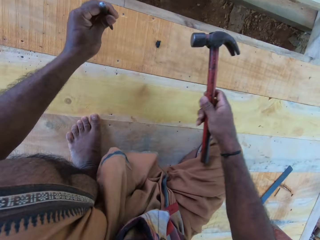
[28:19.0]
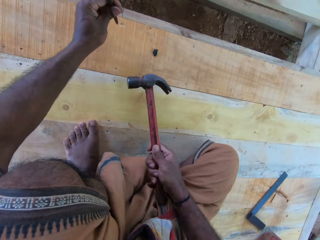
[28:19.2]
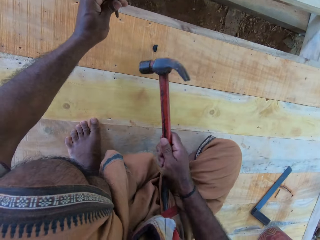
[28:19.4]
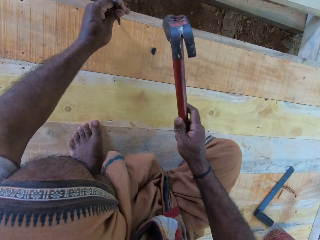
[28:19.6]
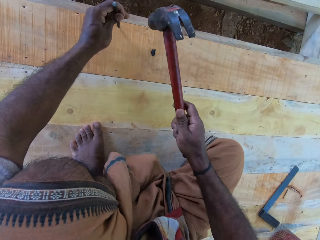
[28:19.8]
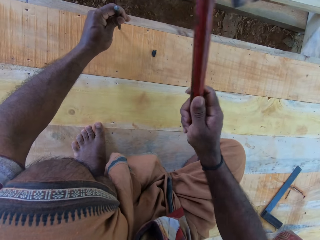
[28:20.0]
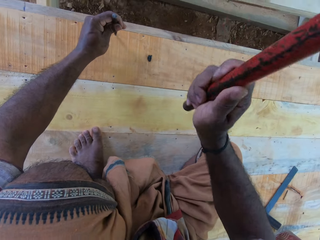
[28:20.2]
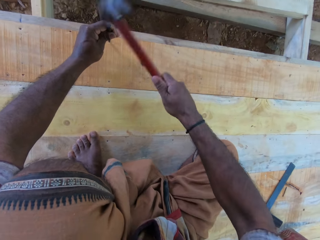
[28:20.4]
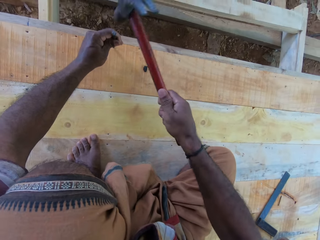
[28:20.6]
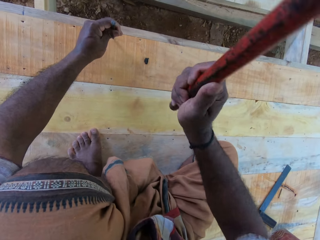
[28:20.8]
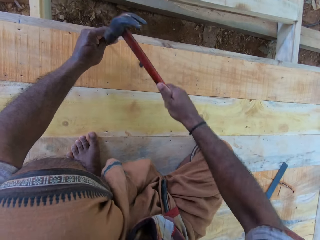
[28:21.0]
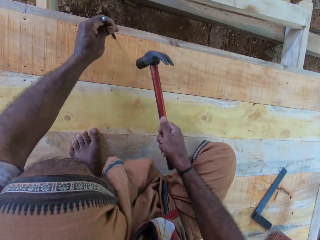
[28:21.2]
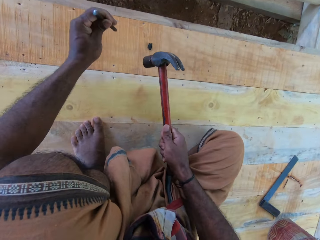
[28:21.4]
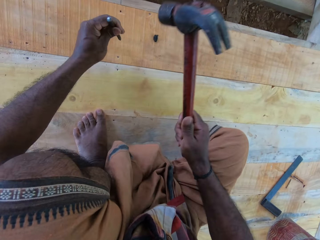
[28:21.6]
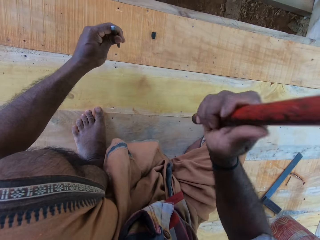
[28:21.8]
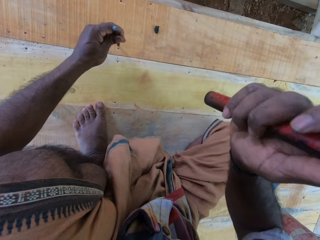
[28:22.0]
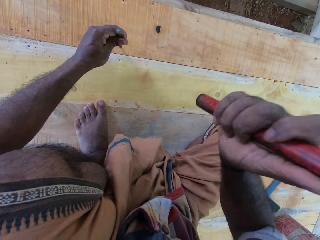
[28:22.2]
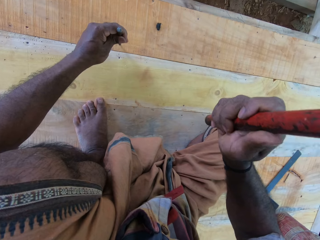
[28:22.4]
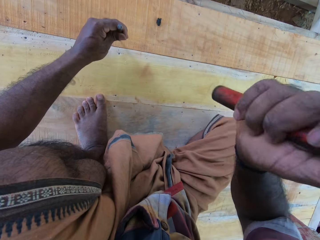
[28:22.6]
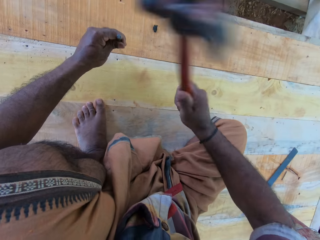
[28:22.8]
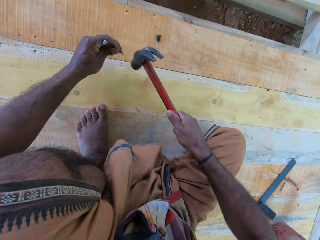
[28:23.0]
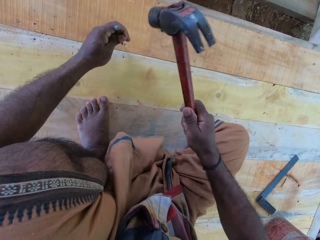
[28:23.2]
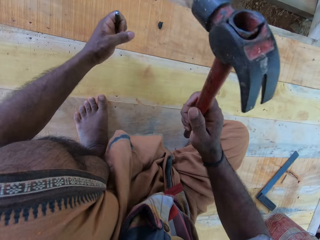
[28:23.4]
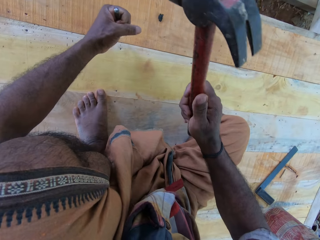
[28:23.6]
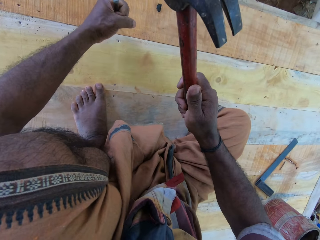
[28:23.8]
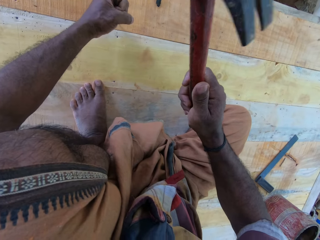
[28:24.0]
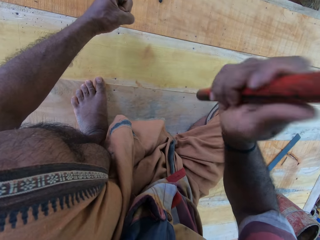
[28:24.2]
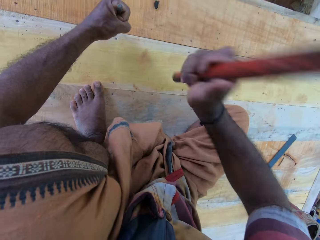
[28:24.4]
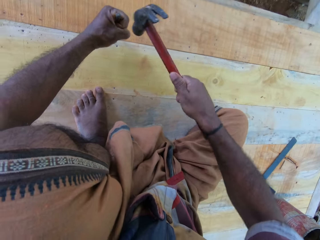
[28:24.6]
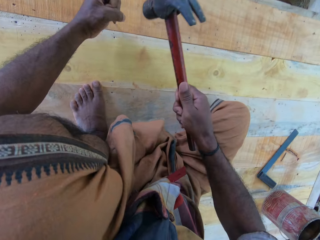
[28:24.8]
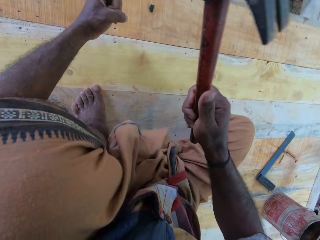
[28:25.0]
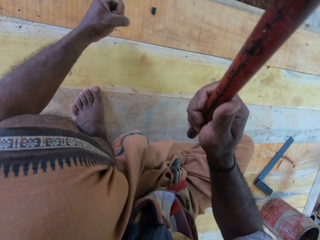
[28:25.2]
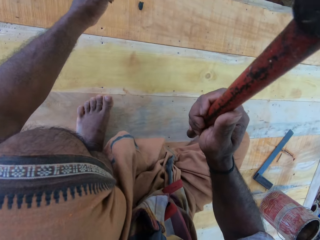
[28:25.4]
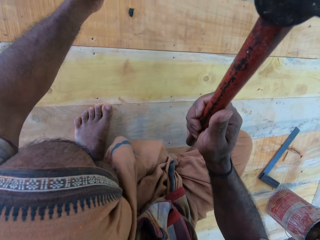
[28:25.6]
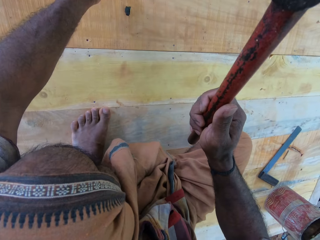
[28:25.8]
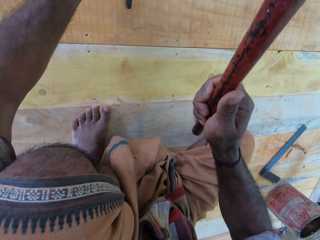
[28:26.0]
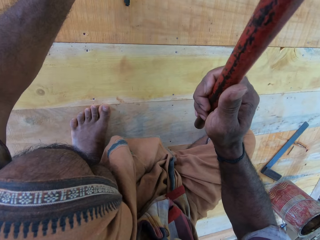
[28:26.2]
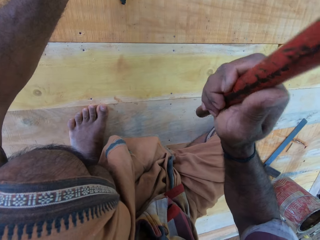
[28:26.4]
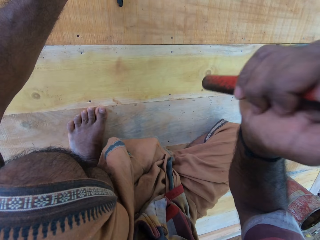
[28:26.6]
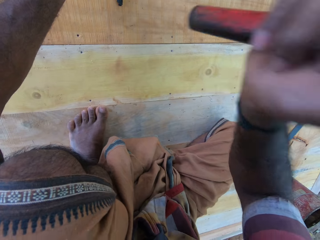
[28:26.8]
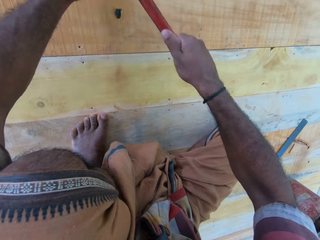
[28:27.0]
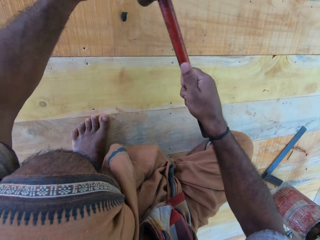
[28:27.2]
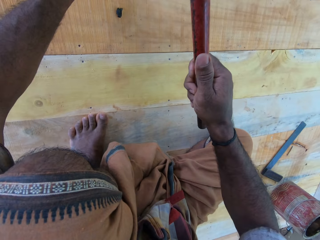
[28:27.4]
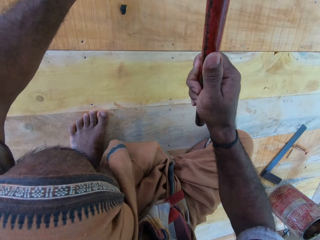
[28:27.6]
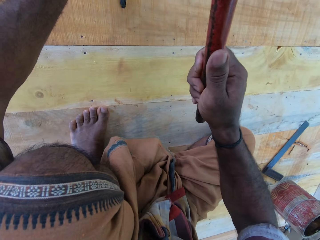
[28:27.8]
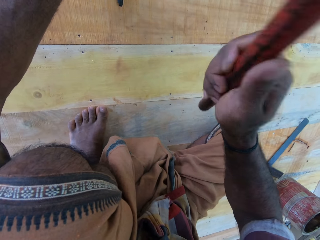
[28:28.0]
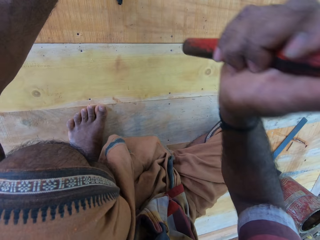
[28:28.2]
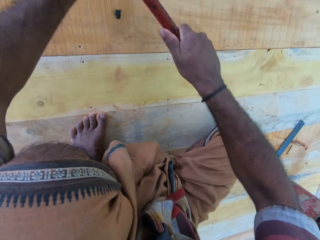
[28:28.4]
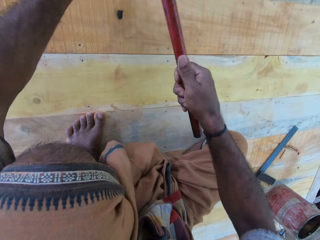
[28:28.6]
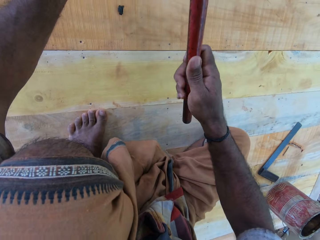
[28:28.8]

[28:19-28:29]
The camera wearer hammers a nail. They make holes on the board. They hold the nail in place. They hammer a nail.

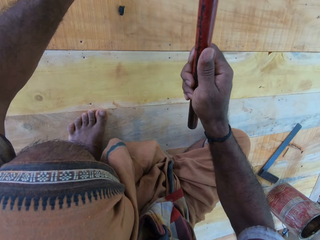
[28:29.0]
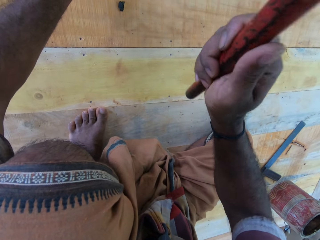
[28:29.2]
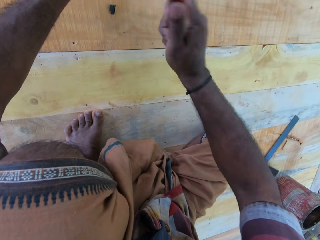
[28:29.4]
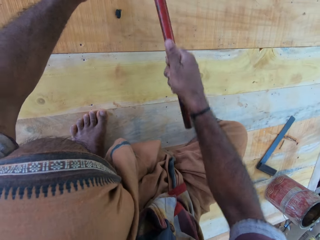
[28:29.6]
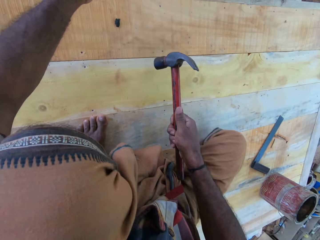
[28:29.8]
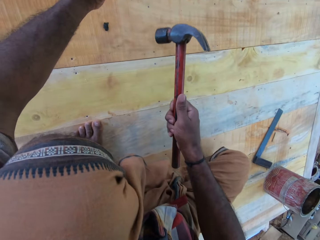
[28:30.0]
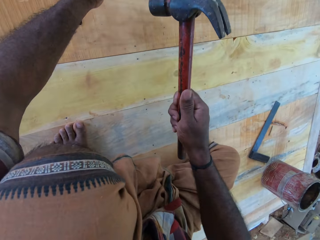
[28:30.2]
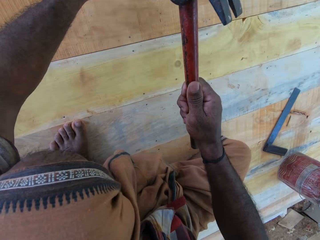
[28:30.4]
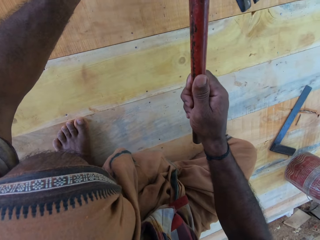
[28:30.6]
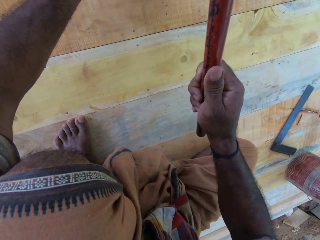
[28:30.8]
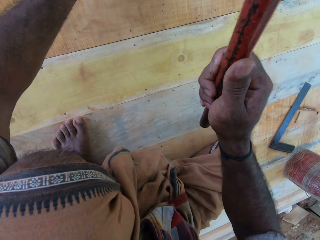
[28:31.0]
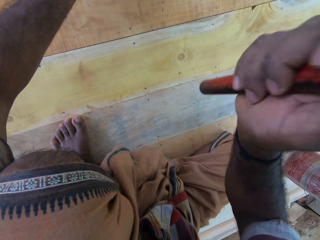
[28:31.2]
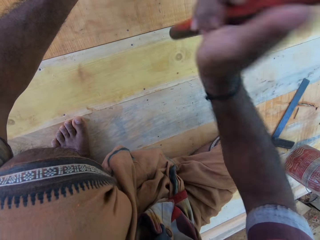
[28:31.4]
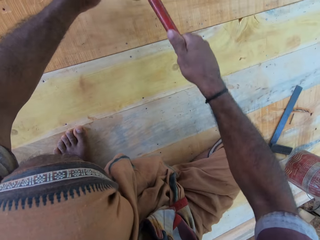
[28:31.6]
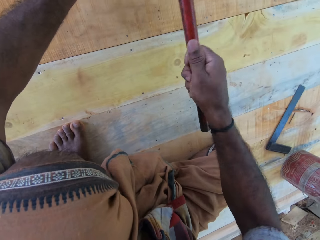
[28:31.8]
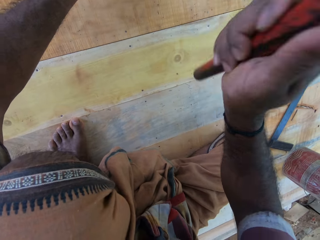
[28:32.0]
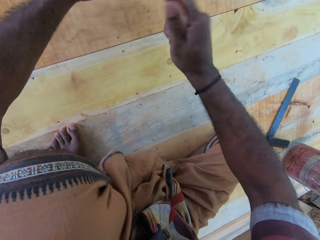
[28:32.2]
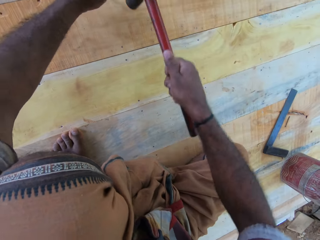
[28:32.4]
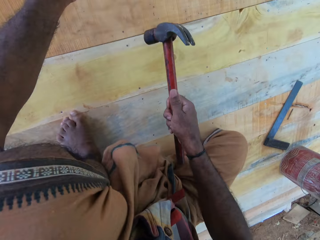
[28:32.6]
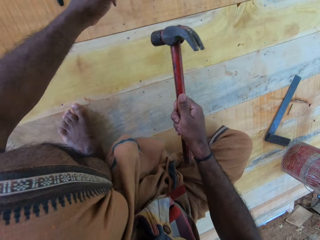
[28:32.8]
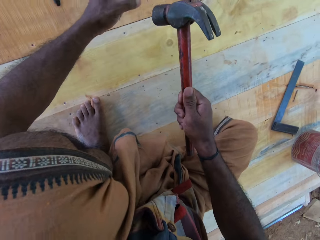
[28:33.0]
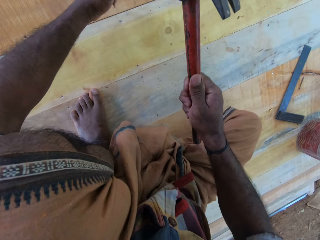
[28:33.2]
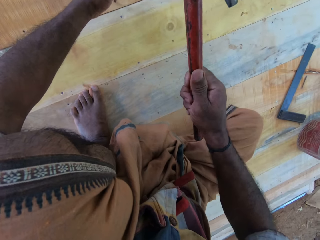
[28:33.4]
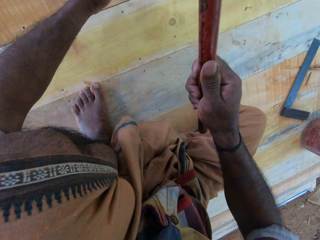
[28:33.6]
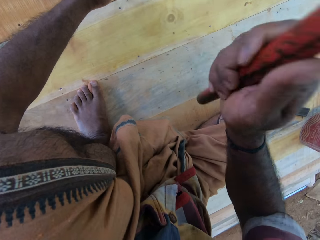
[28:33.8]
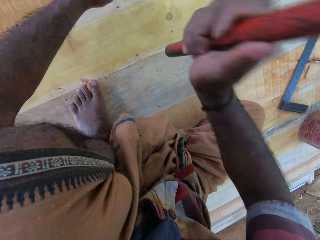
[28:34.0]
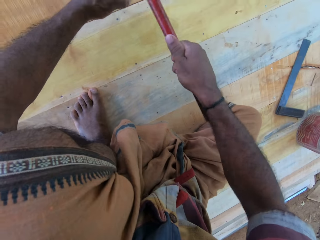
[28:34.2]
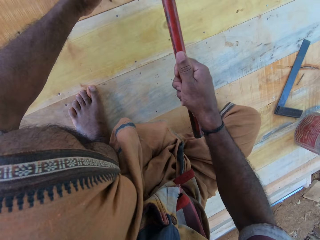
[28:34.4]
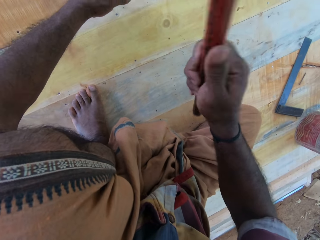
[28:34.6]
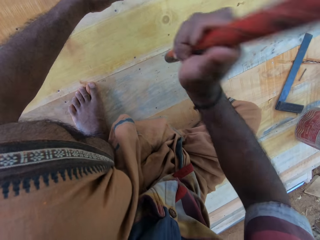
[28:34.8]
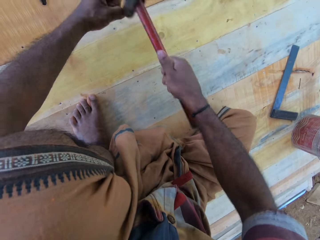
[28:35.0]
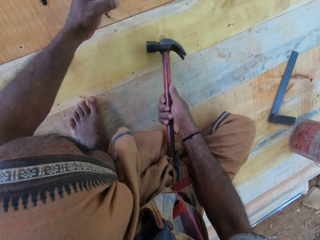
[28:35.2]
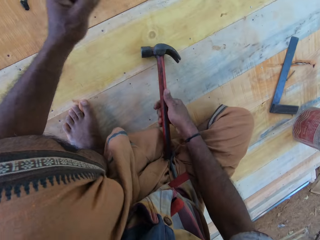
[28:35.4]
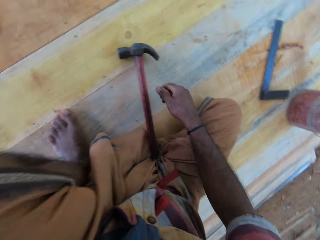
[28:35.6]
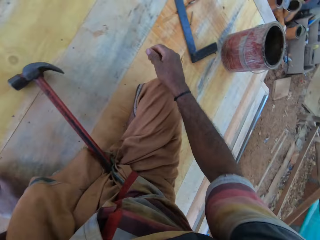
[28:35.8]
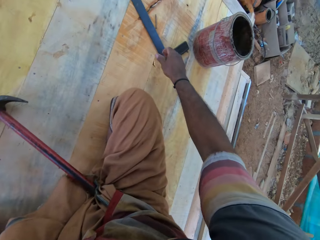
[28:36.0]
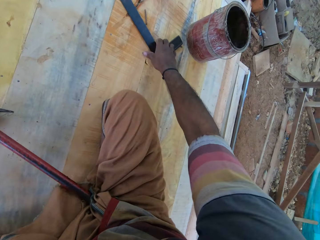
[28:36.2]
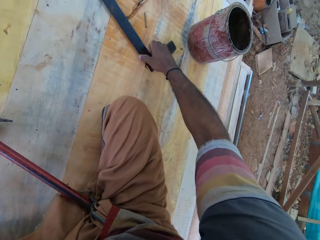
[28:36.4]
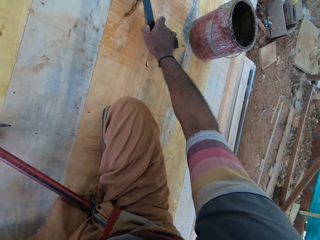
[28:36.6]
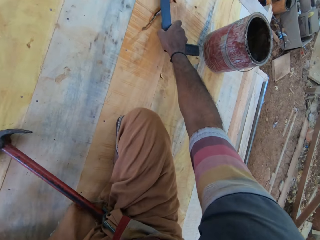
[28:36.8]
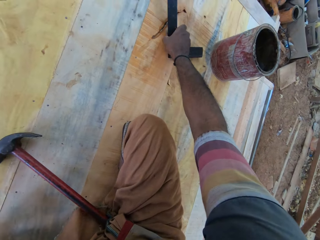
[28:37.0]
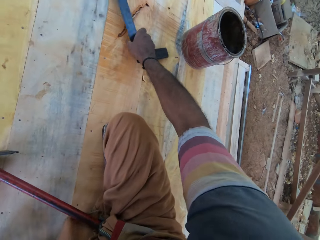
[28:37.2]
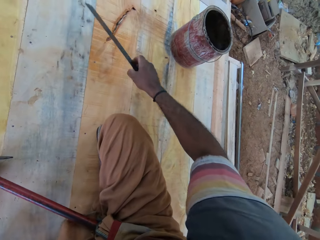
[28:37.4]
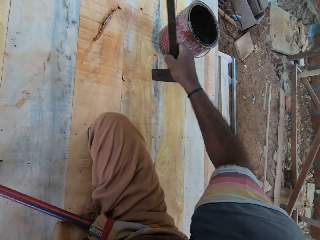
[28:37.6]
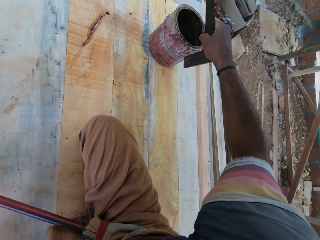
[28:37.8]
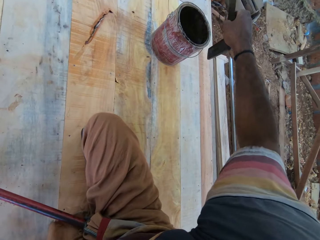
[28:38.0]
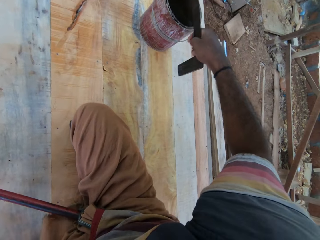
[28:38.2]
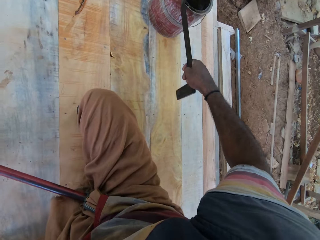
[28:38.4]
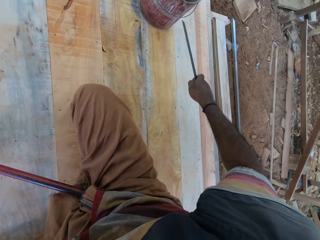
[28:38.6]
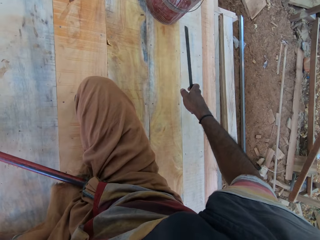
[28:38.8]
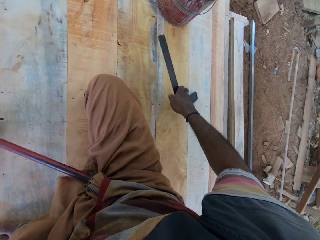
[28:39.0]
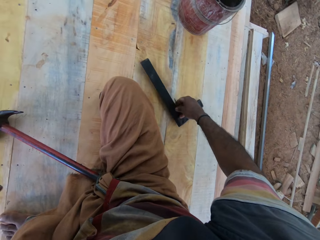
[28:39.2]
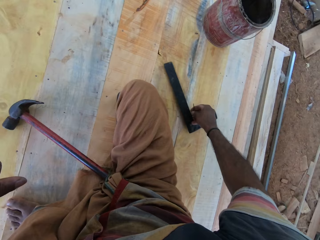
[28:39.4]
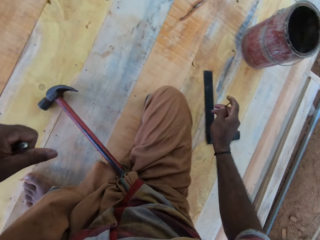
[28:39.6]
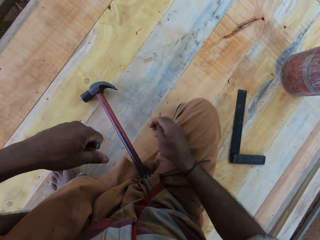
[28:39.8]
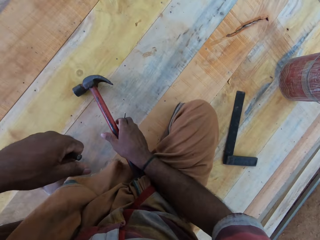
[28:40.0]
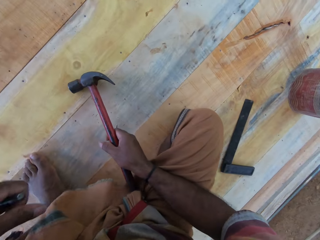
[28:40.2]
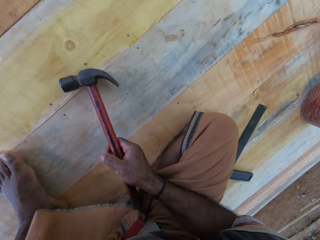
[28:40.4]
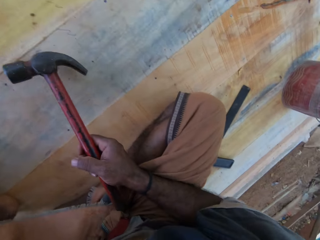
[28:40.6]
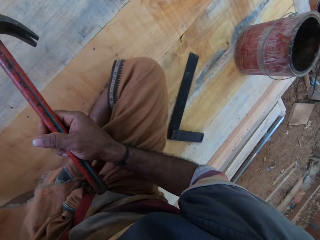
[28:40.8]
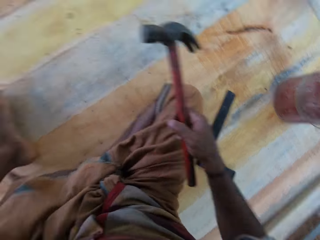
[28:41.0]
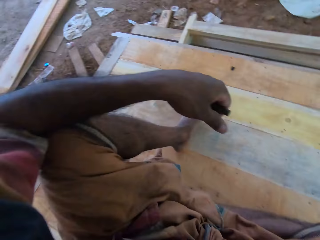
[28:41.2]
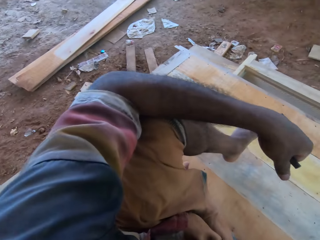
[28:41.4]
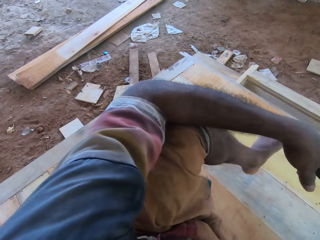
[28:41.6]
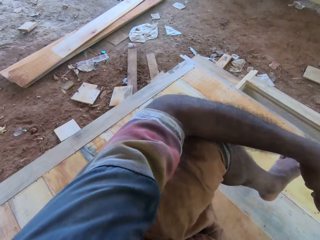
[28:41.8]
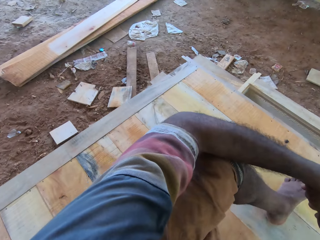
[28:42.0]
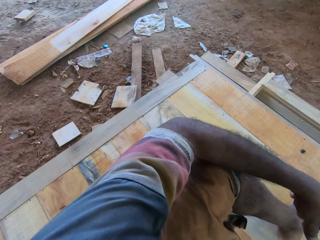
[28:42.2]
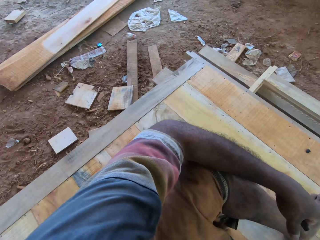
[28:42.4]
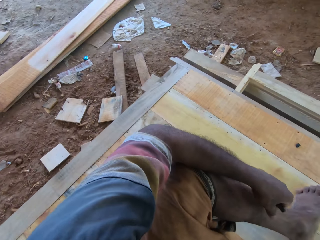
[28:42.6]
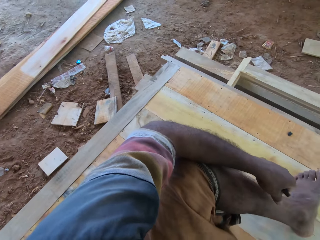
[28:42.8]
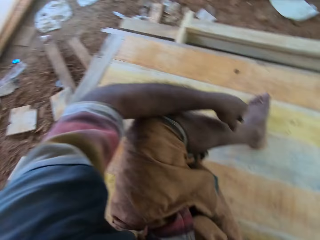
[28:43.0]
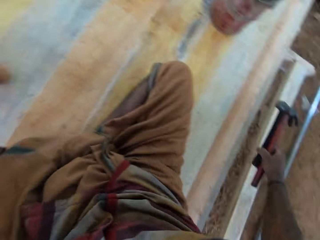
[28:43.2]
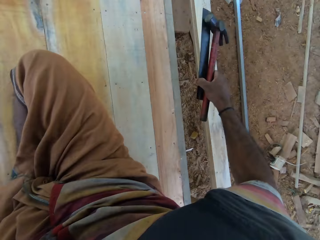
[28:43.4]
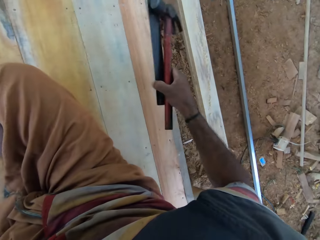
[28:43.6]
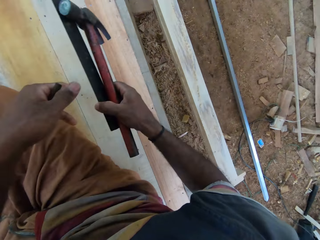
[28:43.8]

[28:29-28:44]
The camera wearer holds the nail in place. They hammer a nail. They put the hammer down. They pick the square measuring tool. They drop the square measuring tool aside. They pick the hammer. They look around the workshop.
